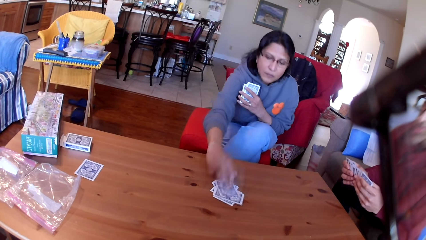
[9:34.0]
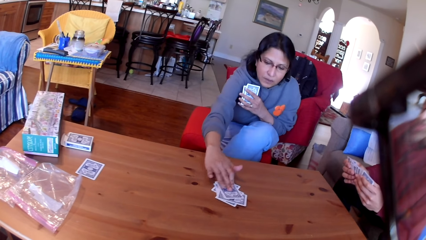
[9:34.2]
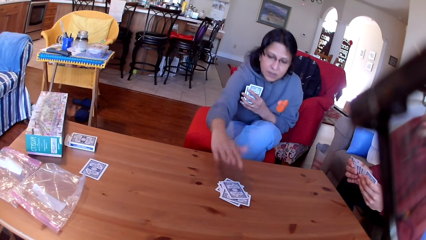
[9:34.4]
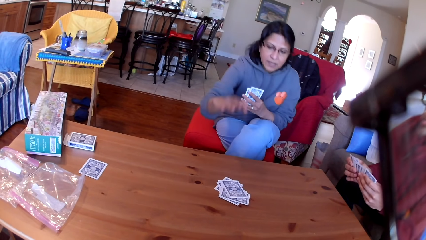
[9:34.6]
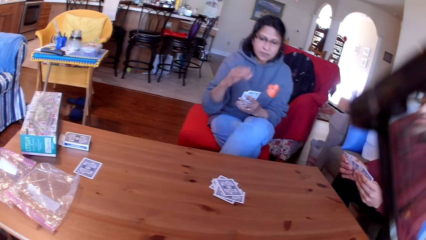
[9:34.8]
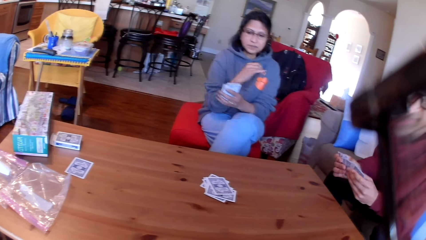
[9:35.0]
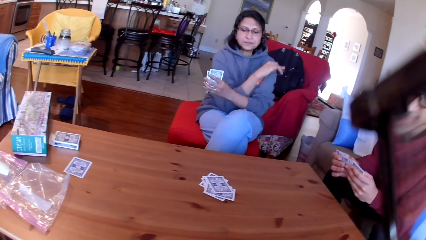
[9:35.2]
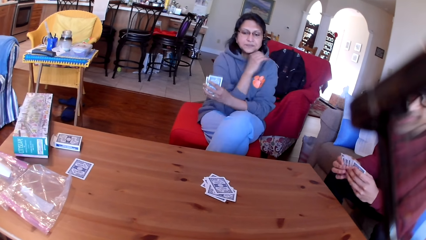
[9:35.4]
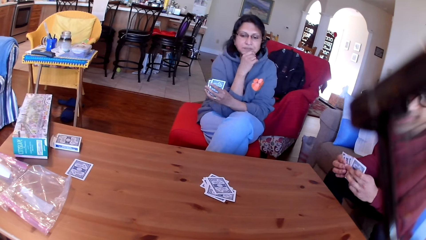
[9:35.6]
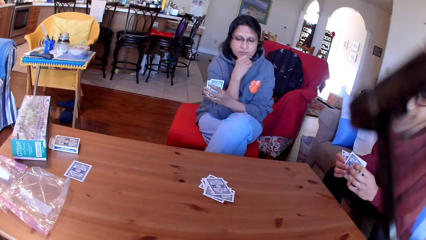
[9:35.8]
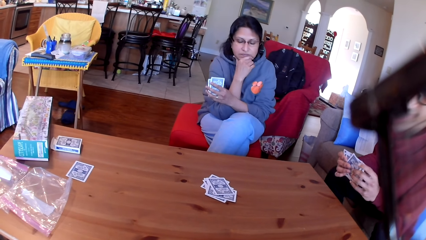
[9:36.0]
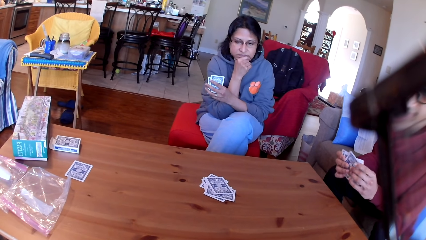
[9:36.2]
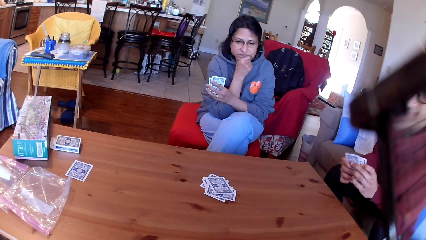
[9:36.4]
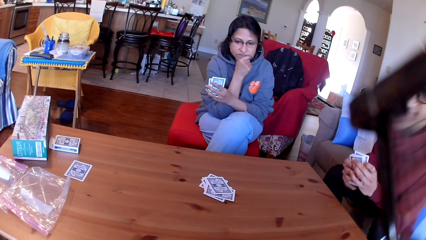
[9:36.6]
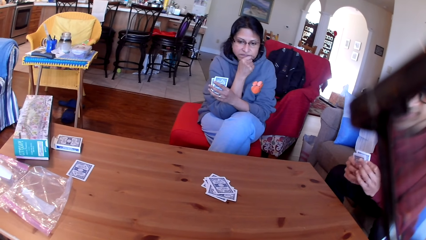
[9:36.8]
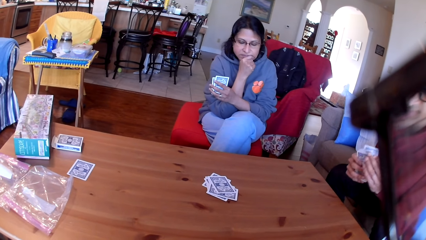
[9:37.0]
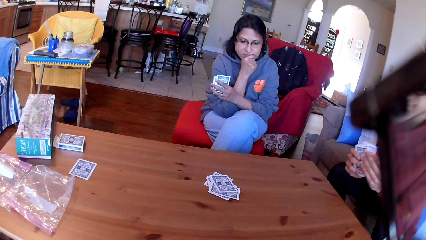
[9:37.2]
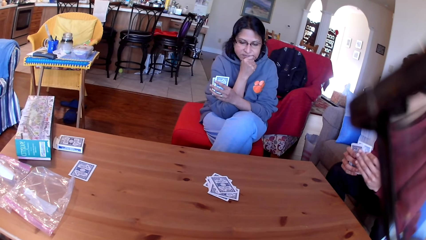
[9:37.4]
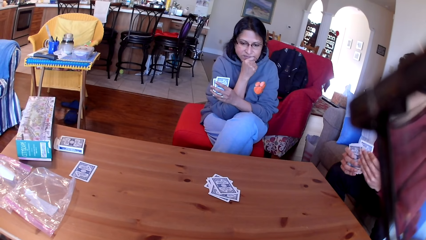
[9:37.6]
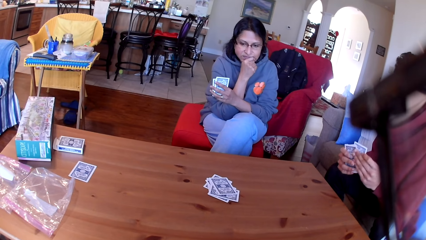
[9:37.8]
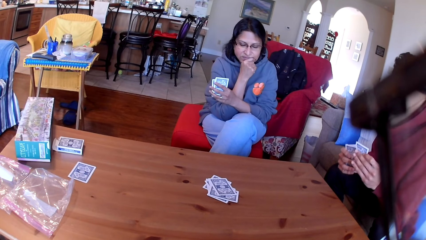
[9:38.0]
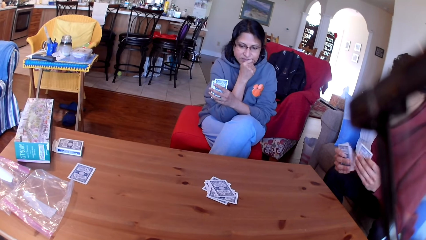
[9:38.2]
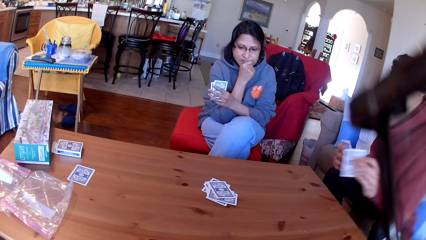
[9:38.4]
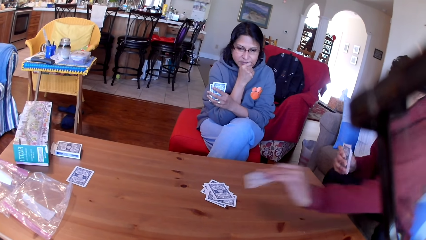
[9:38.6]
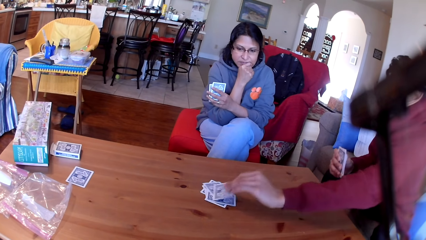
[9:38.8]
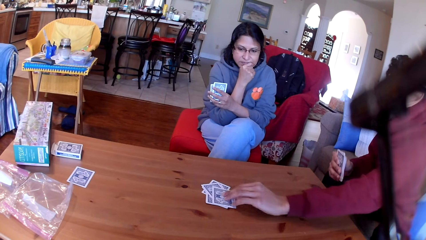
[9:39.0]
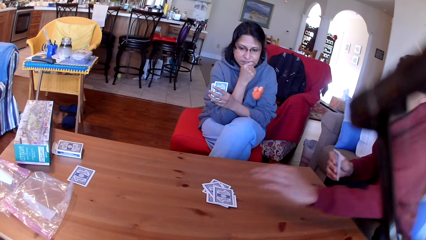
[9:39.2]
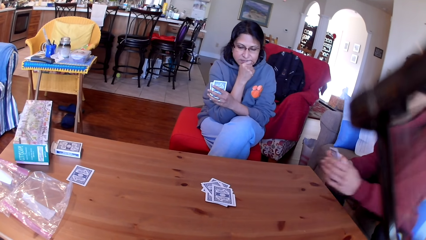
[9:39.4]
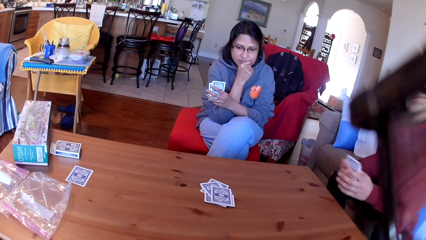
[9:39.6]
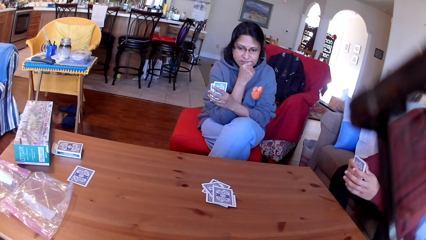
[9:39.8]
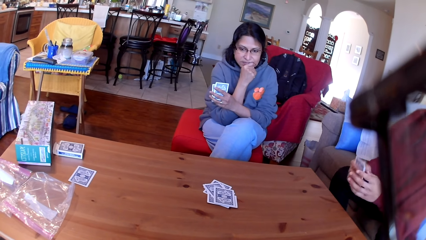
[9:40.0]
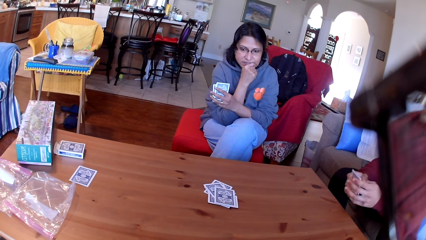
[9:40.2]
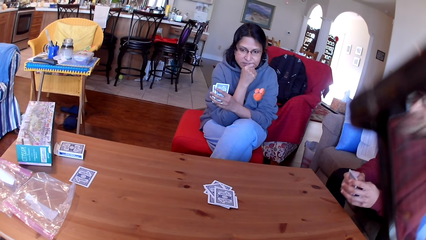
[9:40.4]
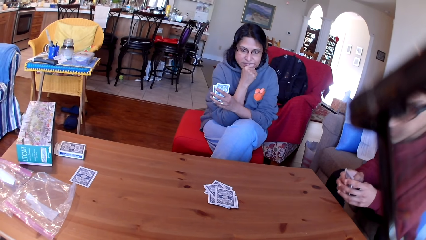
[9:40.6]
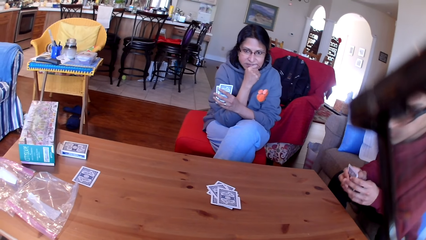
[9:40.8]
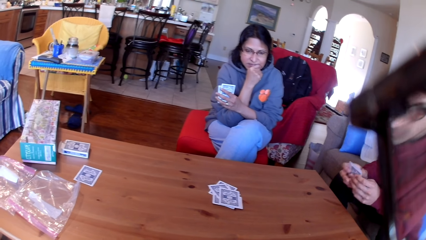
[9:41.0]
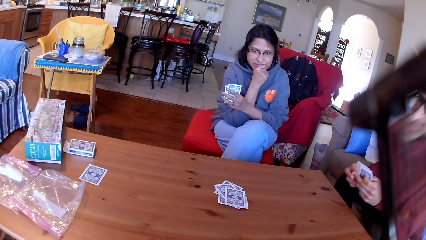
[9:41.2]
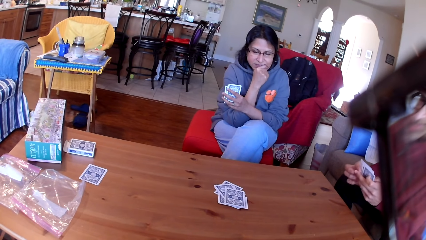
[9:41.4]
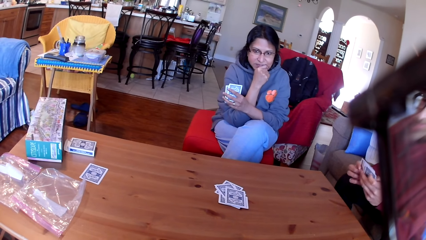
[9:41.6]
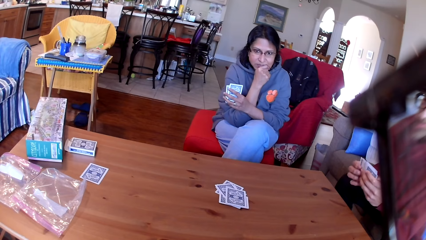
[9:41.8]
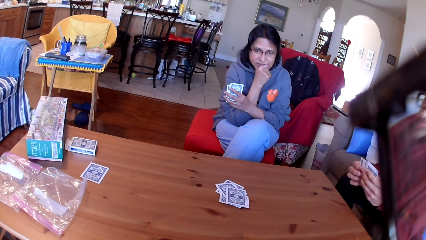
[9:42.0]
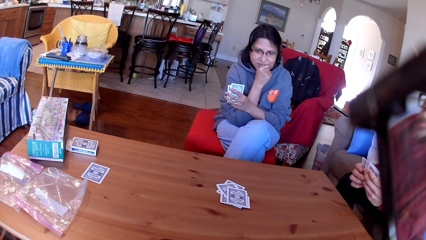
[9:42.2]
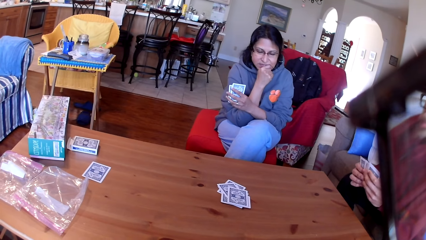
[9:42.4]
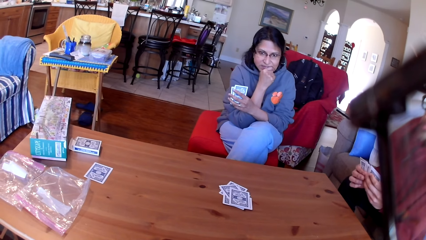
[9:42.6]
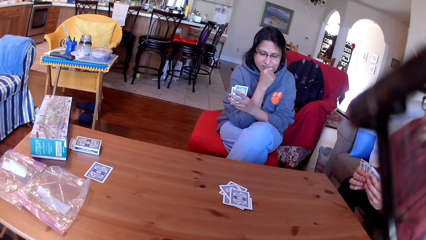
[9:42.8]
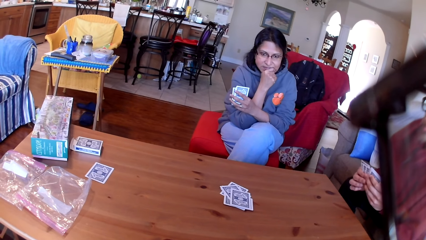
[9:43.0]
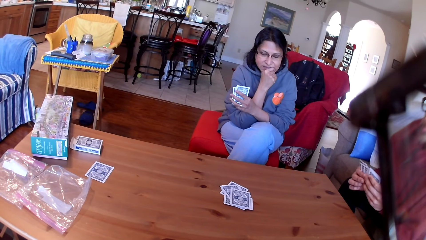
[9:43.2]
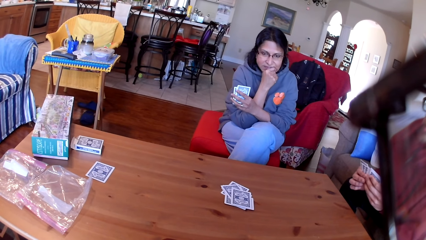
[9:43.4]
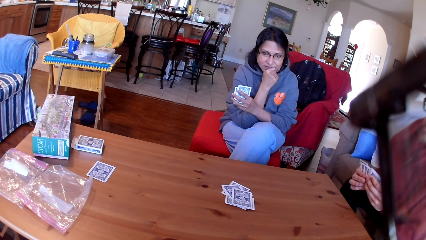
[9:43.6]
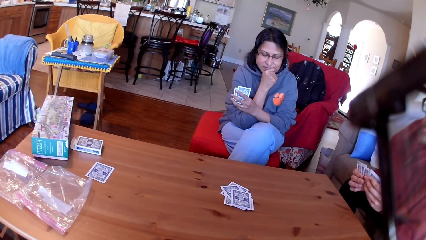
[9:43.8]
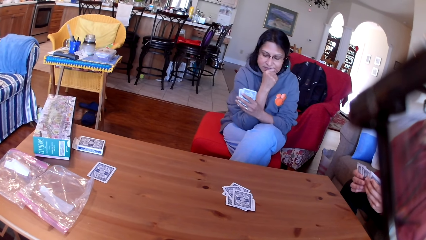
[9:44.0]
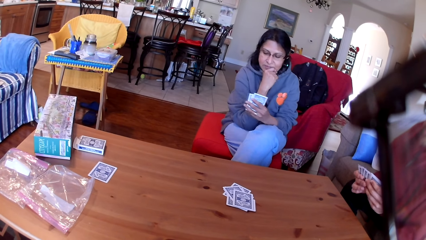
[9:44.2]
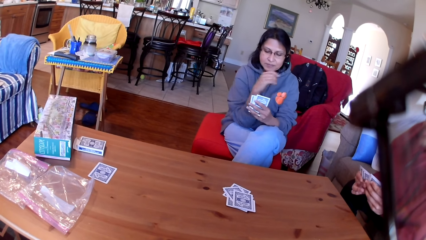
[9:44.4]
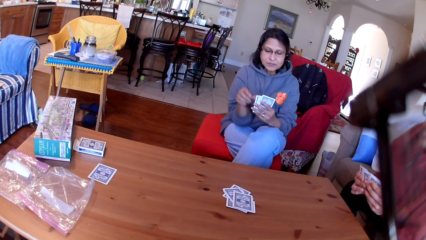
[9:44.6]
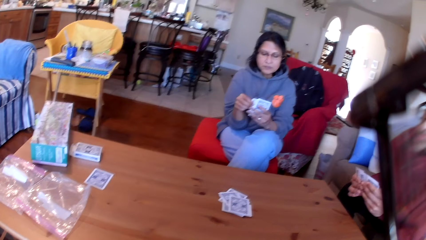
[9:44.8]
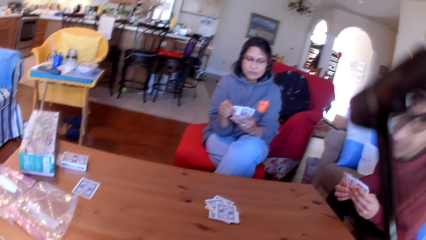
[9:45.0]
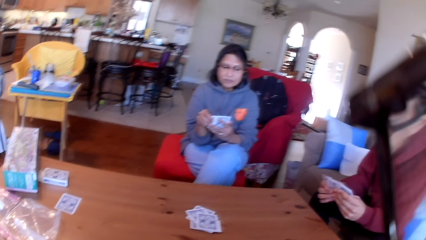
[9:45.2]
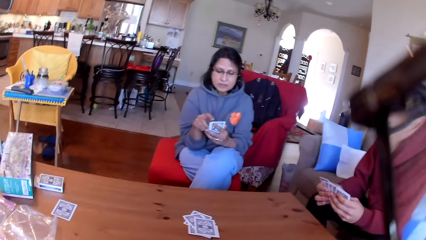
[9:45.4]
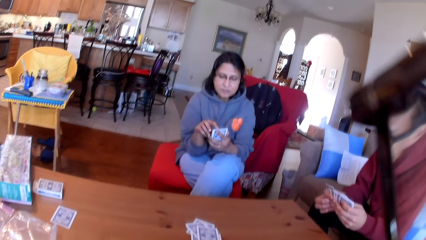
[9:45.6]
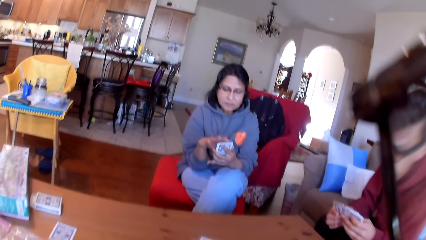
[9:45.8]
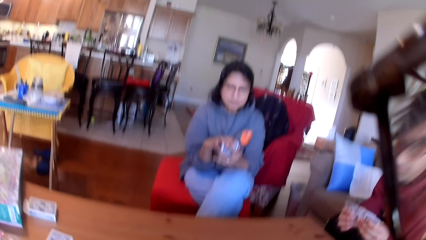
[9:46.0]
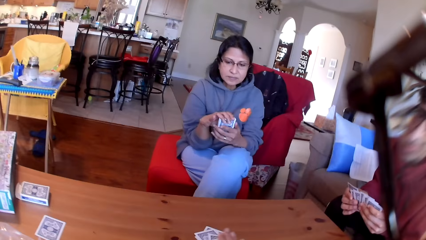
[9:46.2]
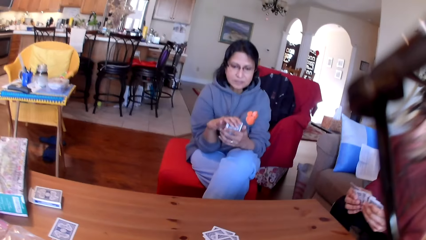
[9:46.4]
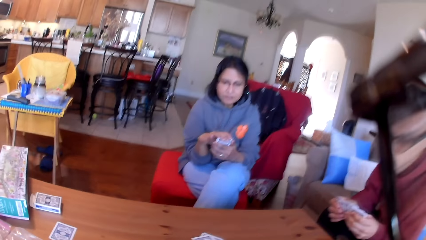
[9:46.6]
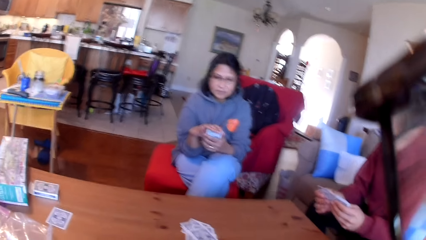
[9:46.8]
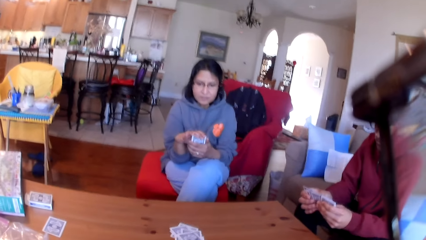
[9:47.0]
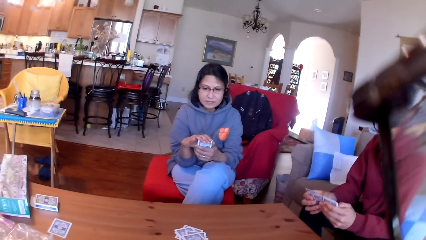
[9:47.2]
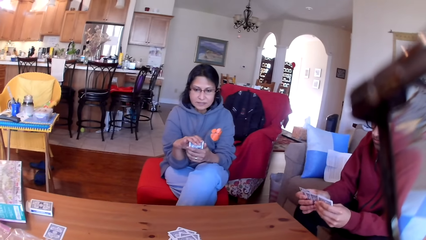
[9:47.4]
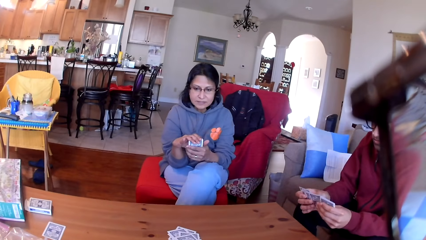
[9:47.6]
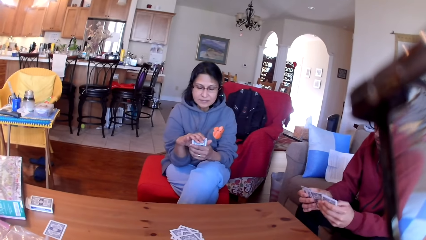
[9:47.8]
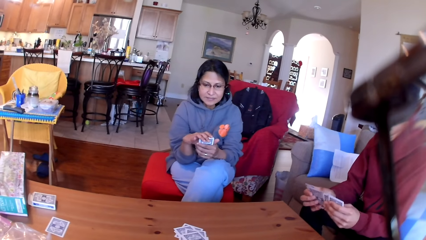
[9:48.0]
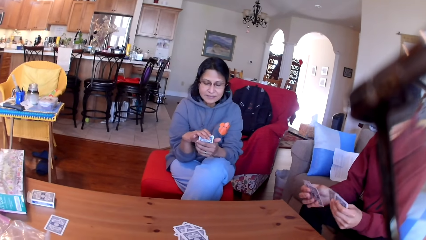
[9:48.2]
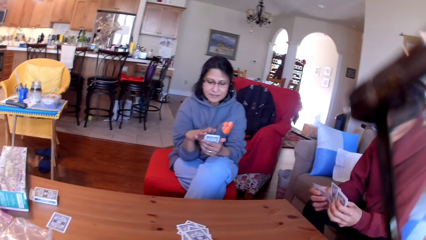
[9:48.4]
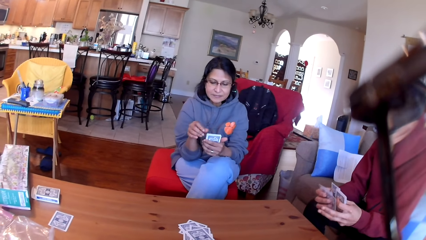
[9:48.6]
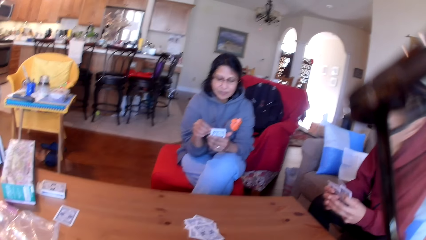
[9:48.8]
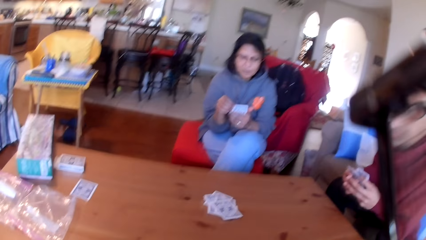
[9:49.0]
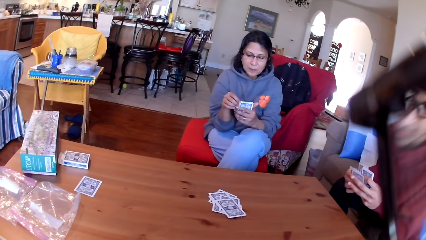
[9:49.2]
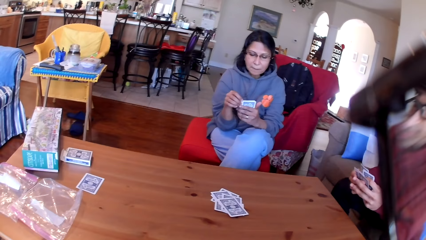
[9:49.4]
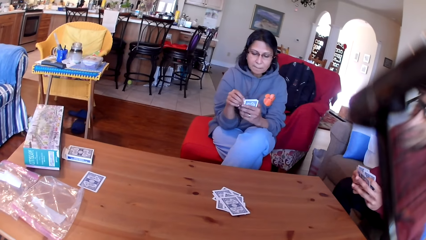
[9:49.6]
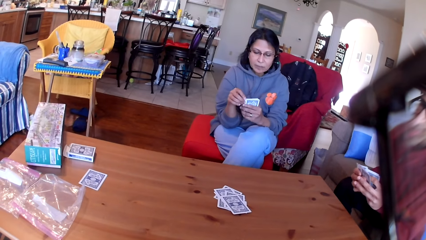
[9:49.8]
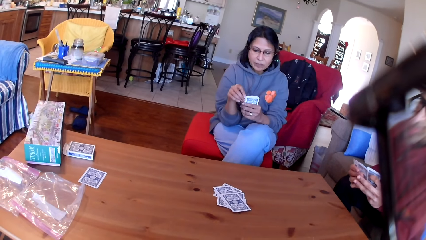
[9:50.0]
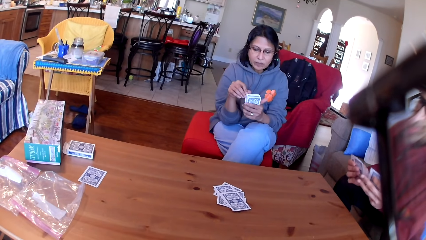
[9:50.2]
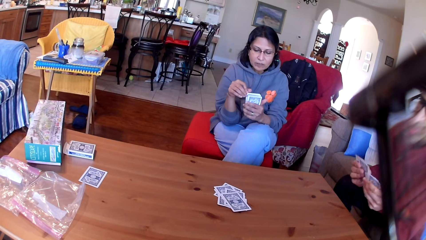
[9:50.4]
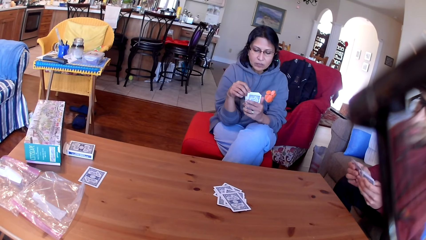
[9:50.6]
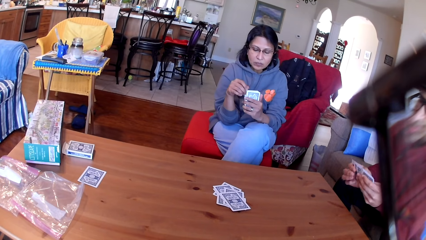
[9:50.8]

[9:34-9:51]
A lady places a card on the table. A man places a card on the table.
